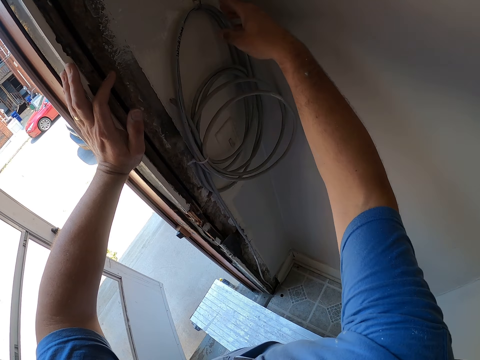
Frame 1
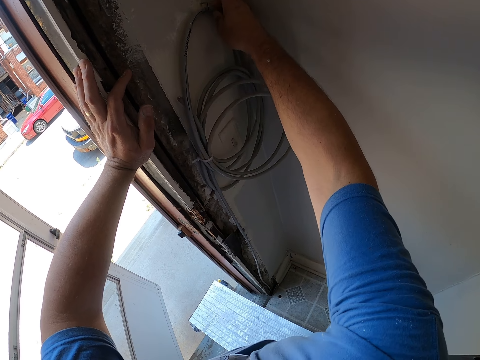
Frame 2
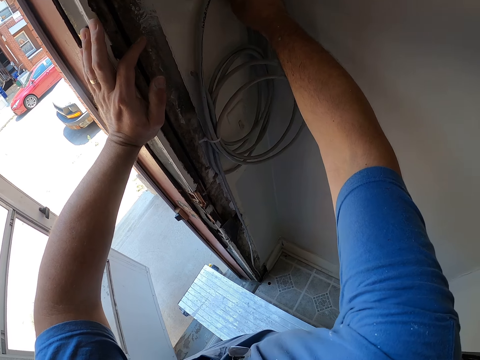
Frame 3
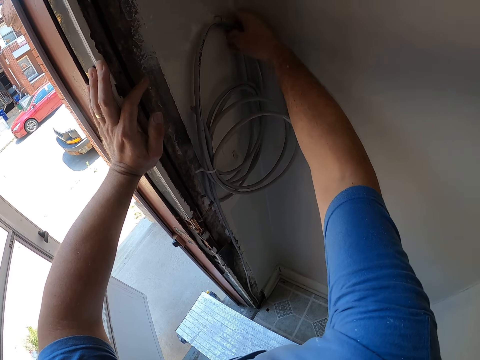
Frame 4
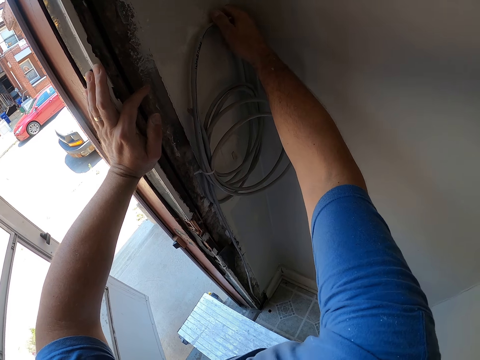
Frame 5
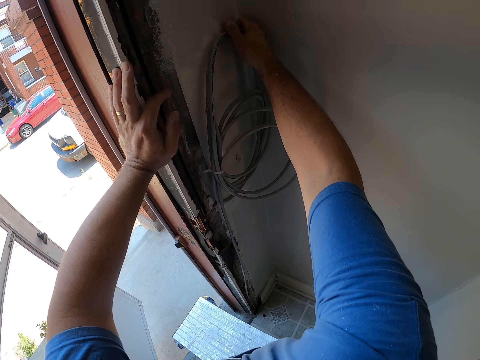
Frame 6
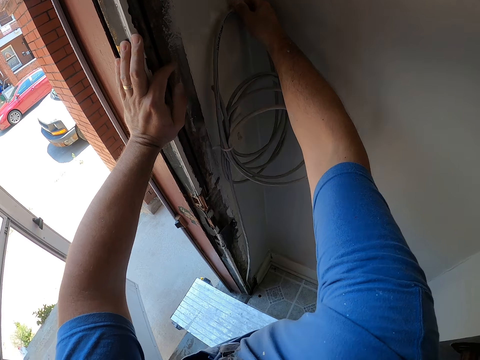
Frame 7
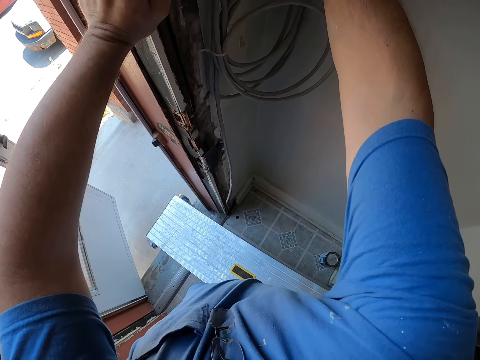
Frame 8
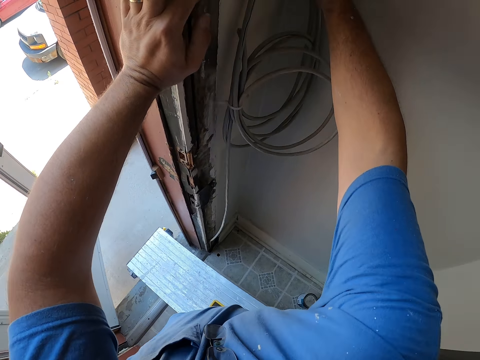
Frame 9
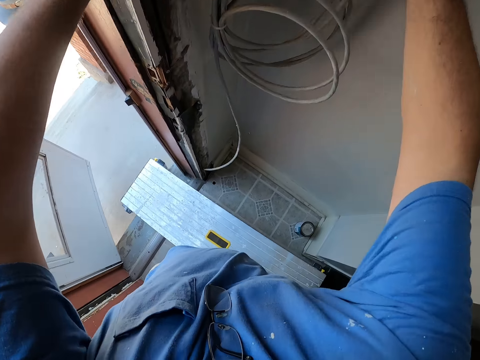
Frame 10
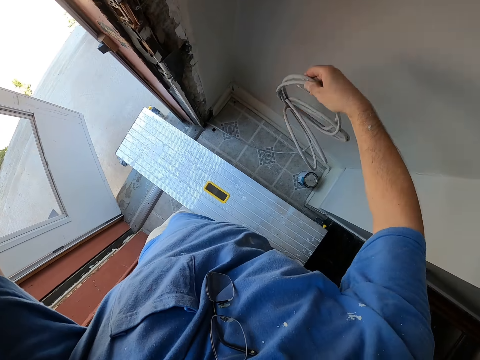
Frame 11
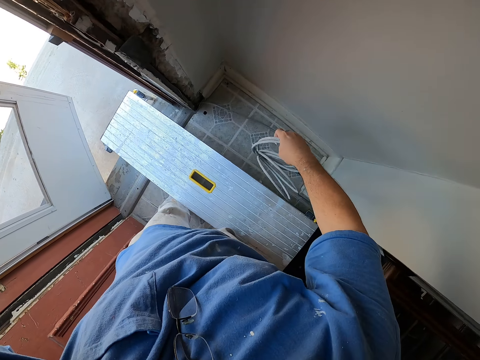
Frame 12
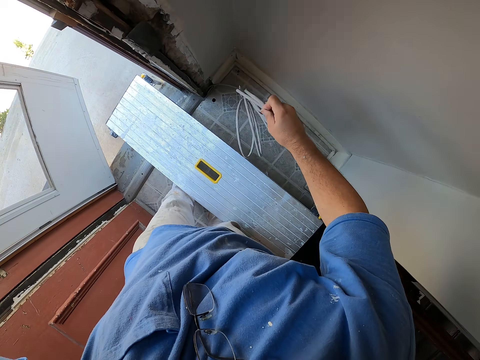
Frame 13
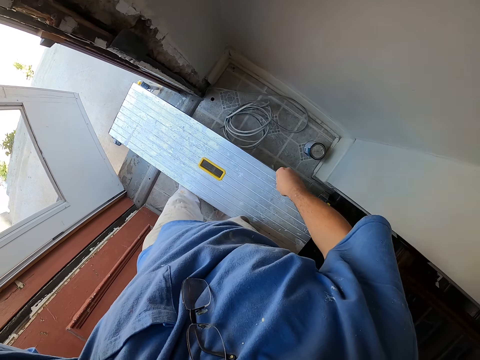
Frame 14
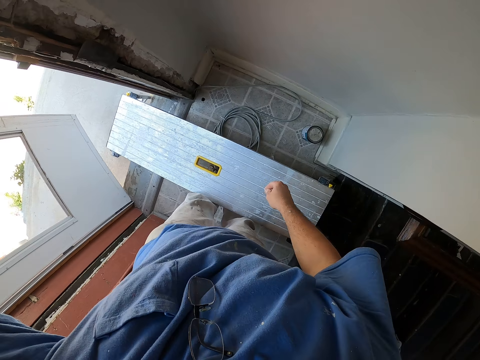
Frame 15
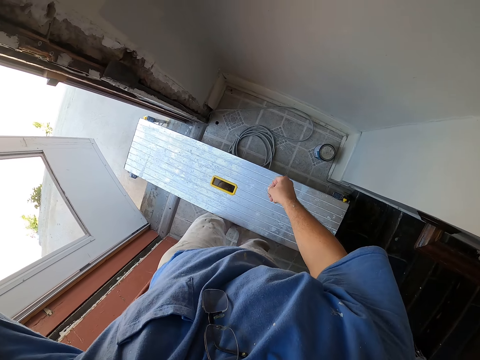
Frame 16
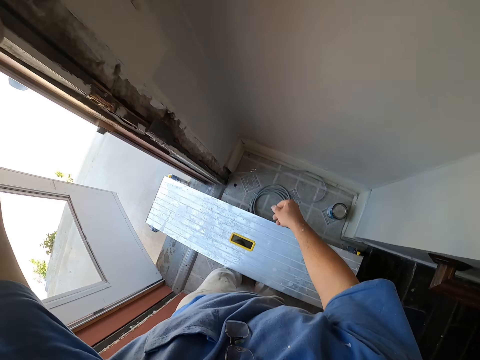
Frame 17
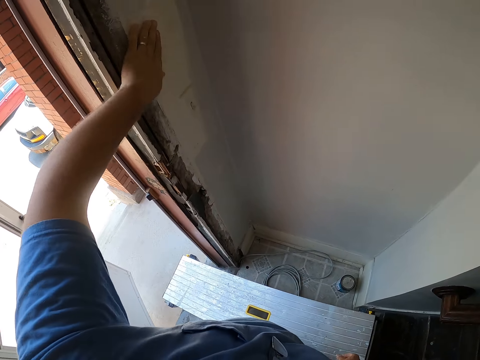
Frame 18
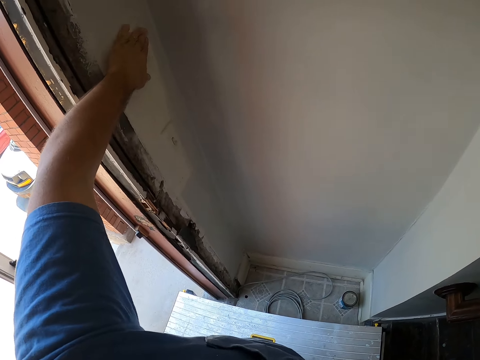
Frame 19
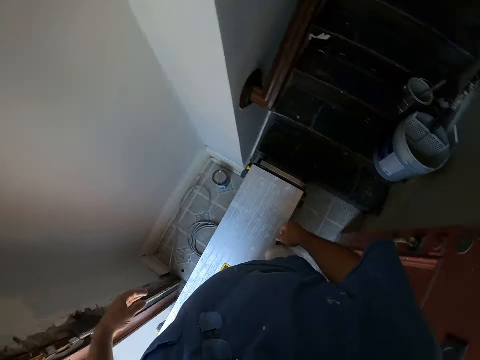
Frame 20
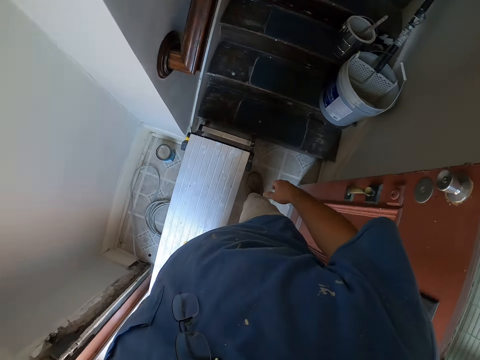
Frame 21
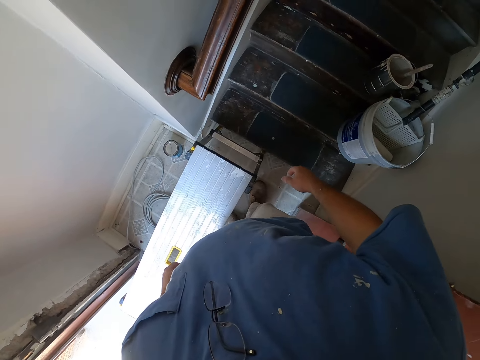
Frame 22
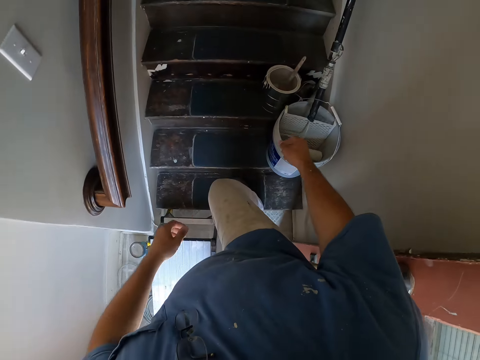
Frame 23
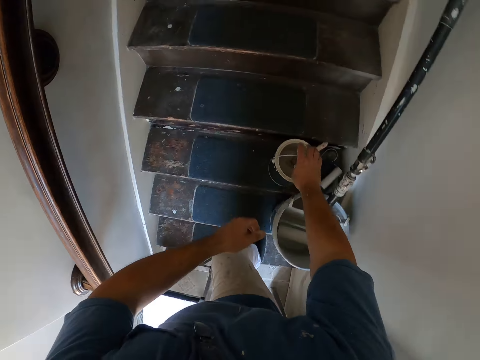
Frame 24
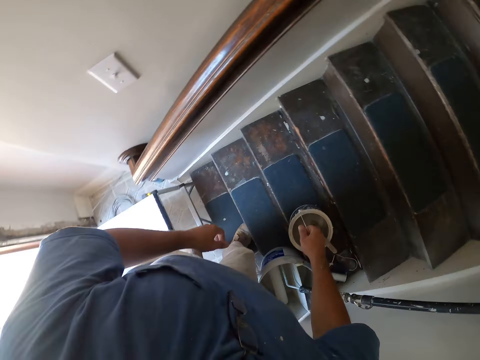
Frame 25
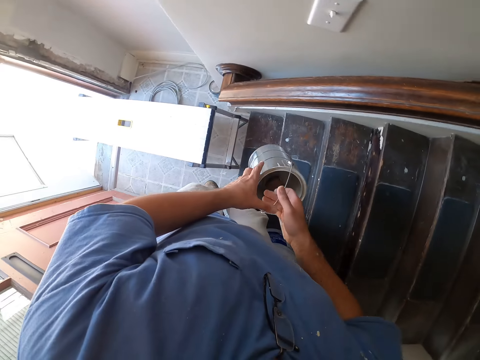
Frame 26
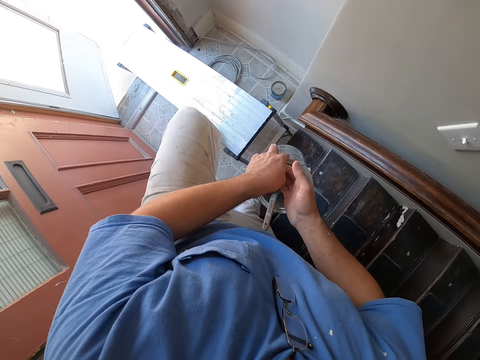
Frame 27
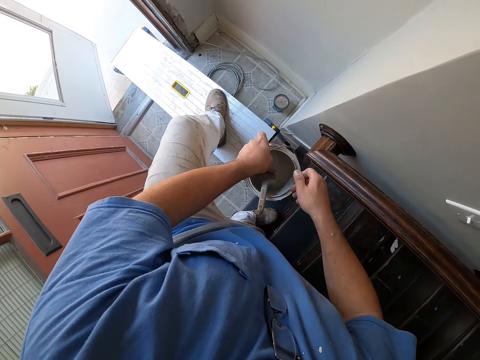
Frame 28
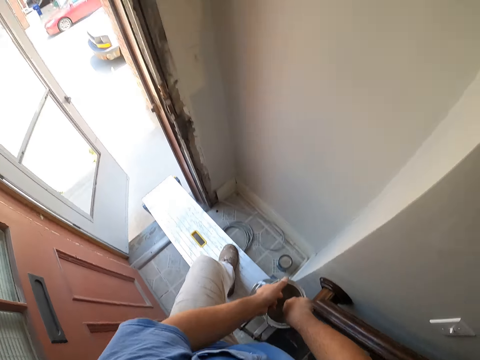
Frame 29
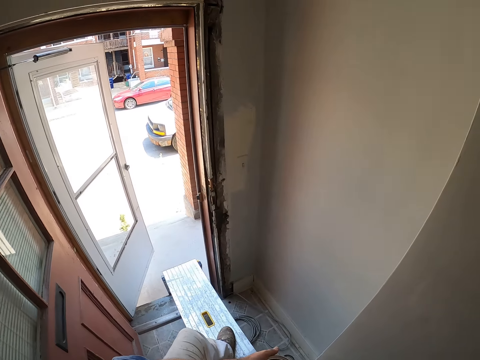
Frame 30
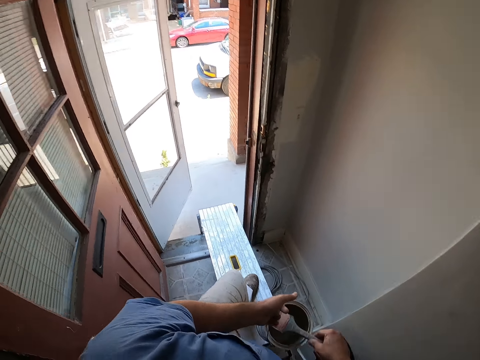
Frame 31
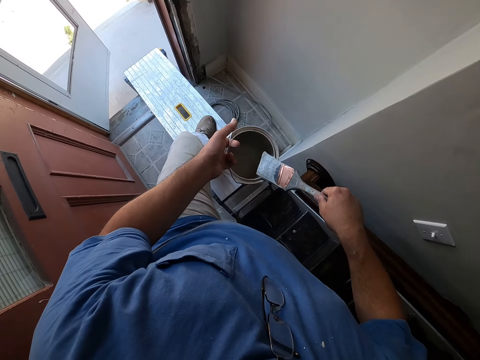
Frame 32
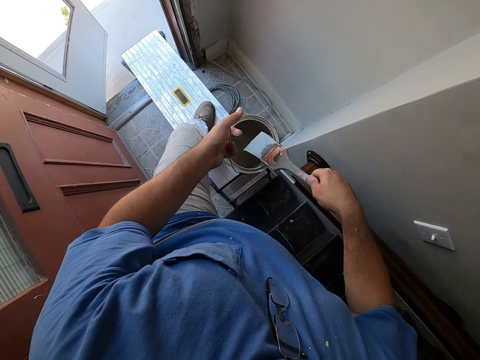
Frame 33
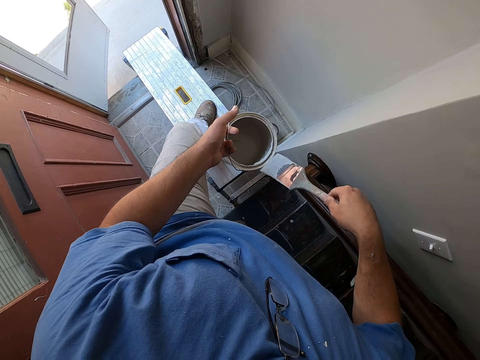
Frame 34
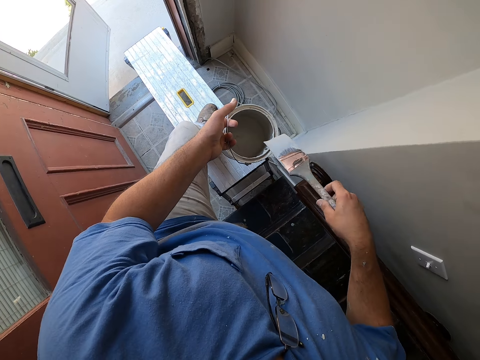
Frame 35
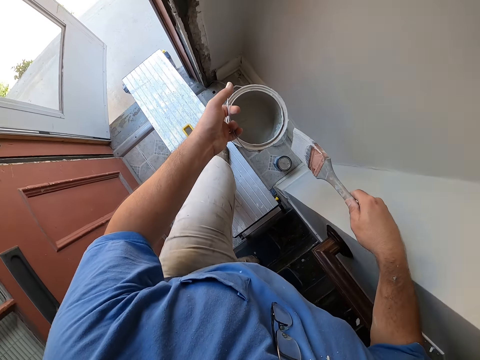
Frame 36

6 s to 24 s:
The camera wearer grabs a wire hanging on the wall. He removes the wire from the wall. He drops the electric wire on the floor. He rubs the wall with his left hand. He moves towards a paint can. He walks towards the stairs. He picks up the paint can from the stairs with his right hand. He passes the paint can to his left hand from his right hand. He removes the paint brush from the paint can. He steps on a bench. He fetches paint with the brush. He rubs the paint can top with the paint brush. He drains extra paint off the brush.

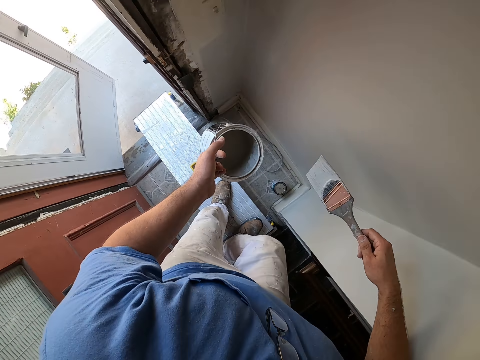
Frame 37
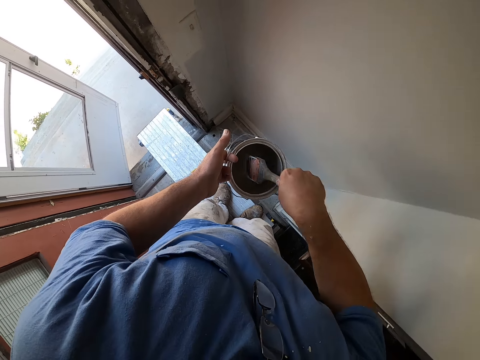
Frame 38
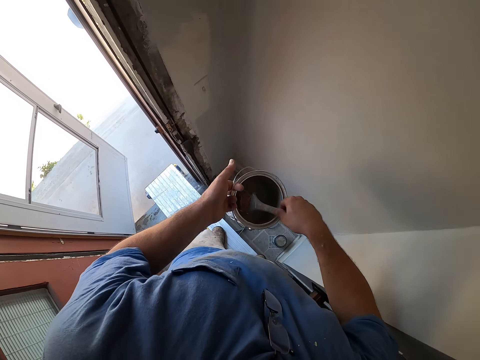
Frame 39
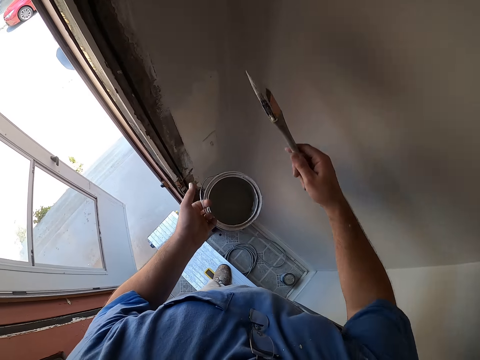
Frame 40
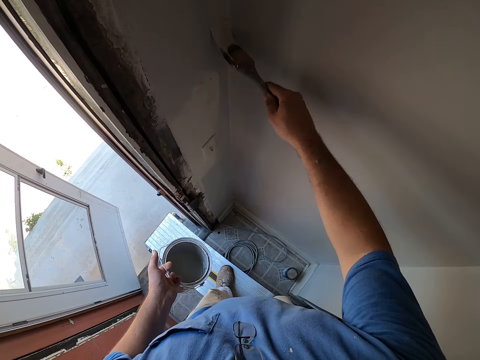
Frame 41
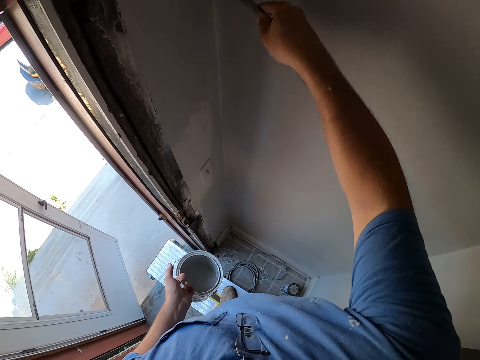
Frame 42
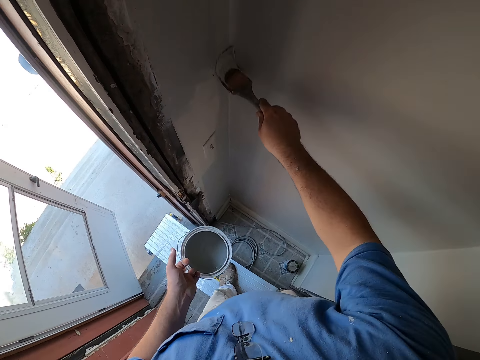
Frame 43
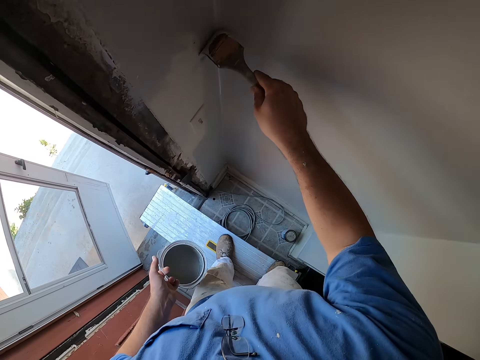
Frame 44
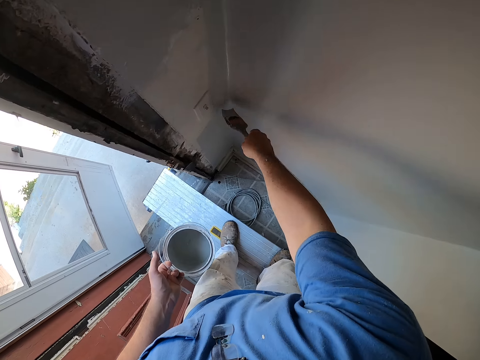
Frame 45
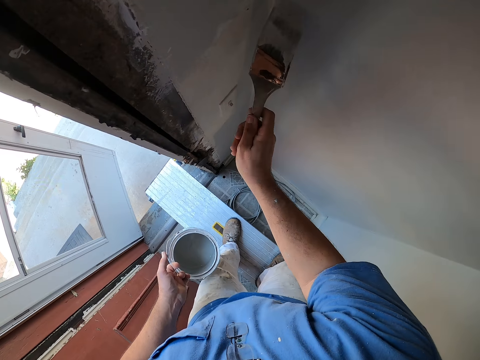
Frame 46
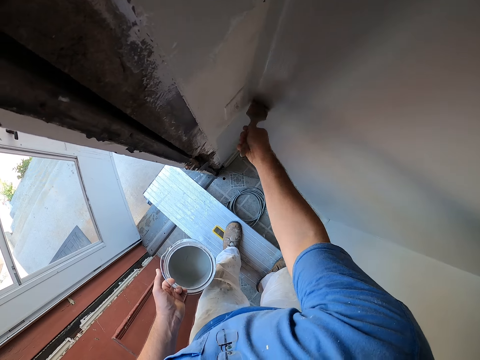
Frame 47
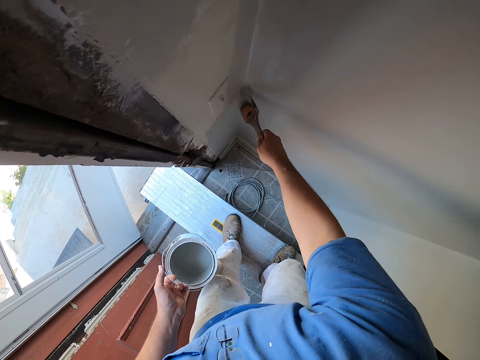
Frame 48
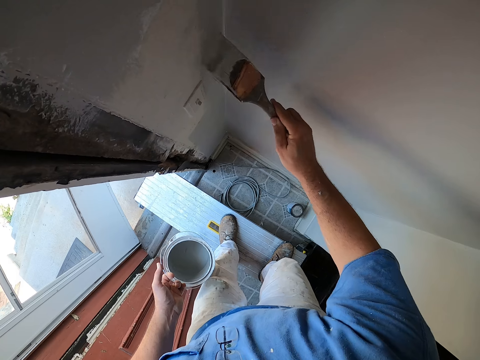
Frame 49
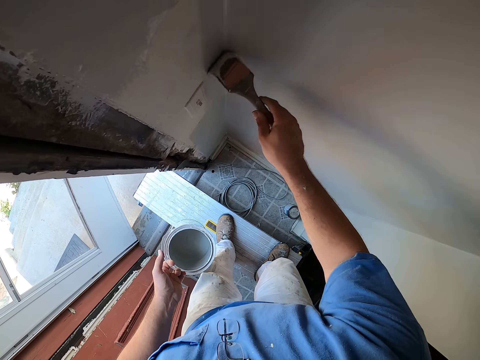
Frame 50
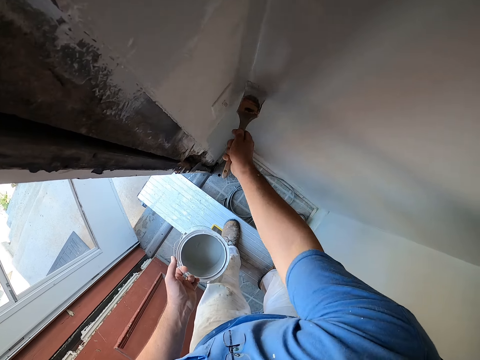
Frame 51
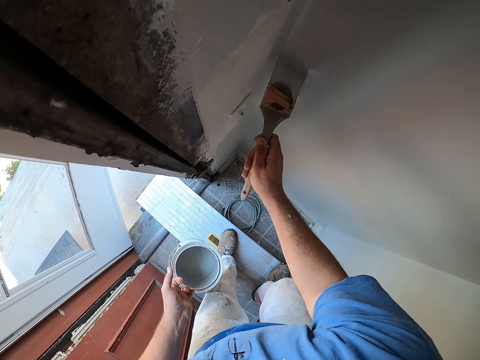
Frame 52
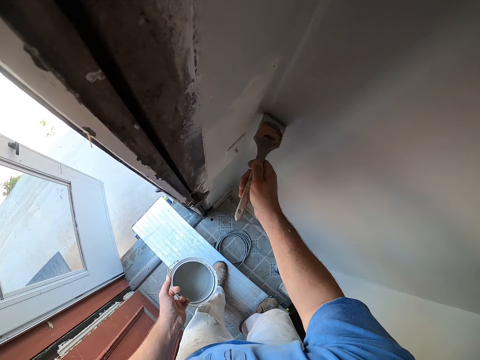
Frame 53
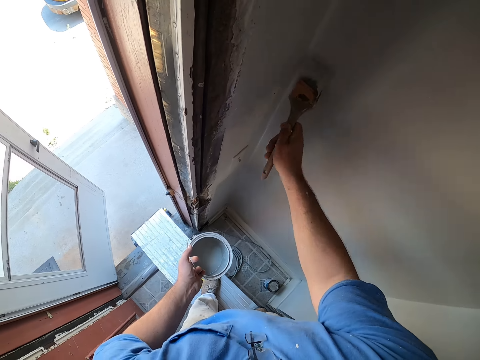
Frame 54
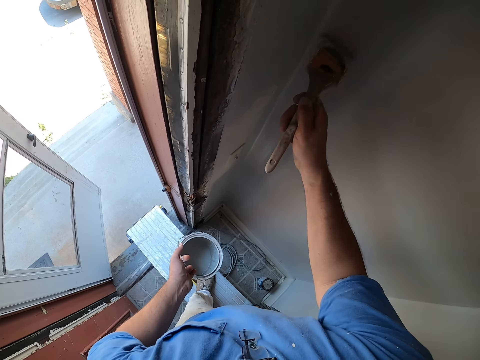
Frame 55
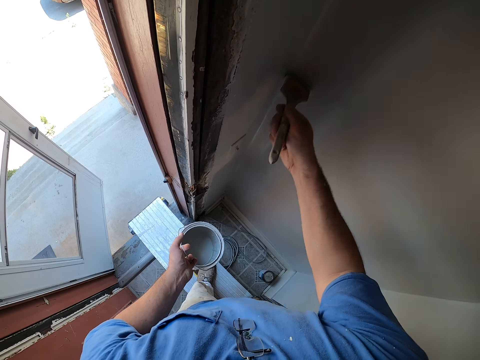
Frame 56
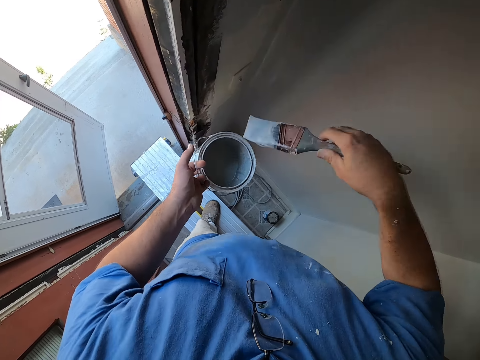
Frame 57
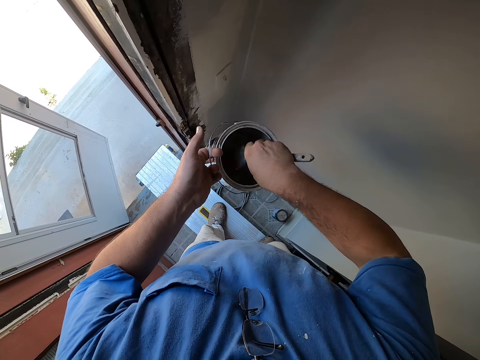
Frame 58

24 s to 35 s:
The camera wearer climbs the bench. They take some paint from the paint can with the paint brush. They paint the corner wall with the paint brush. They take some paint from the paint can with the paint brush.
